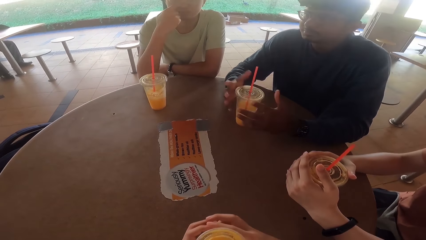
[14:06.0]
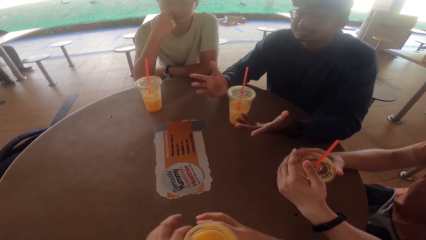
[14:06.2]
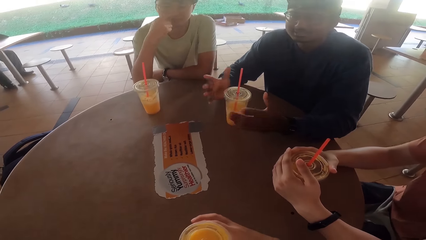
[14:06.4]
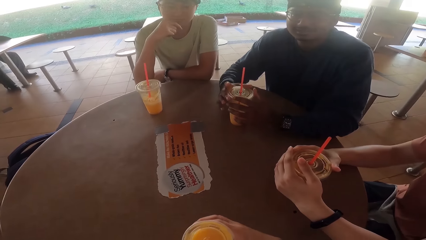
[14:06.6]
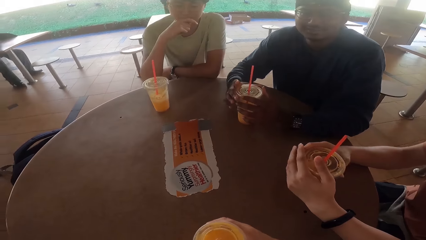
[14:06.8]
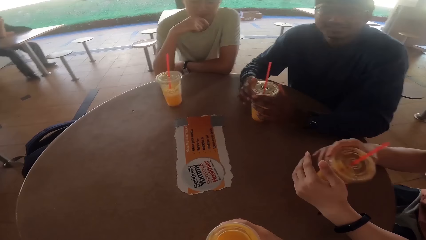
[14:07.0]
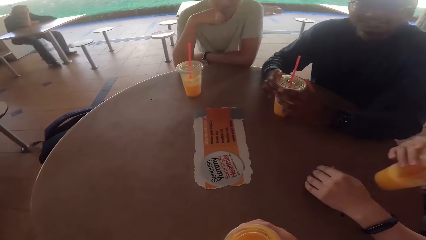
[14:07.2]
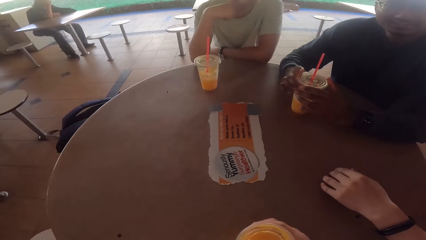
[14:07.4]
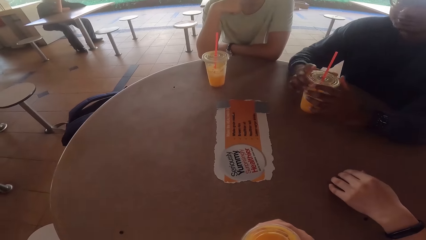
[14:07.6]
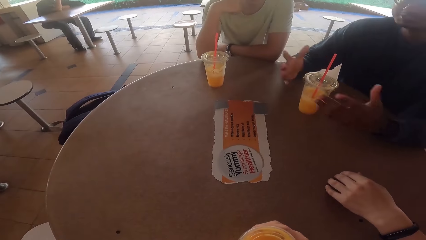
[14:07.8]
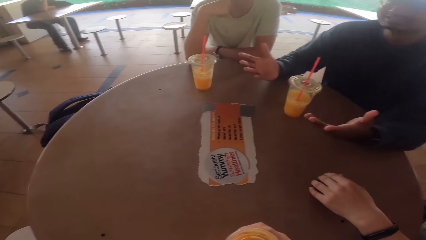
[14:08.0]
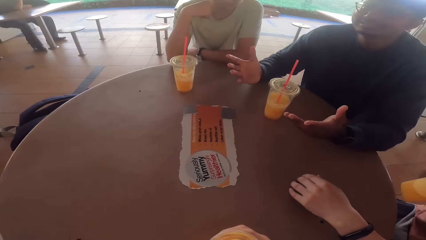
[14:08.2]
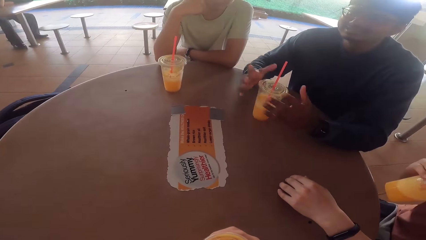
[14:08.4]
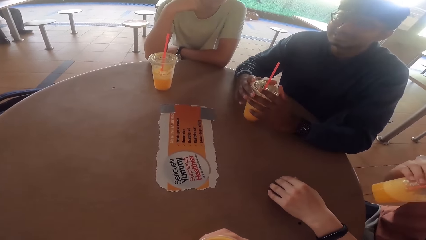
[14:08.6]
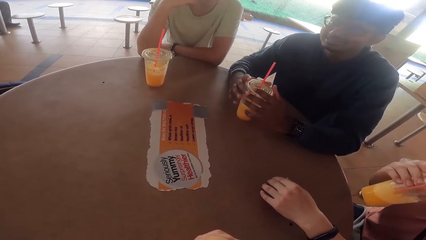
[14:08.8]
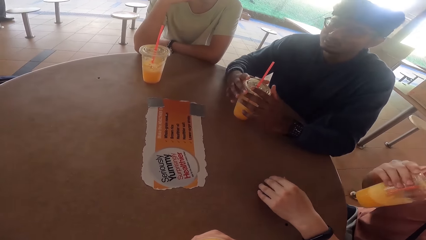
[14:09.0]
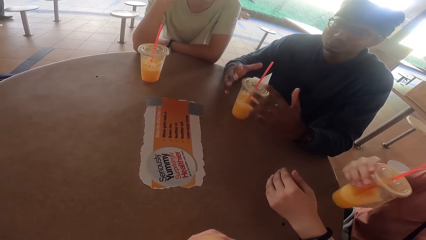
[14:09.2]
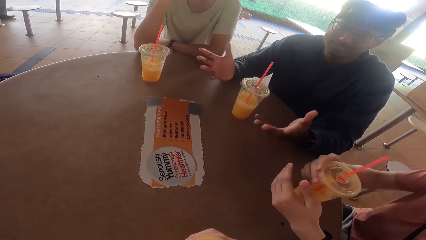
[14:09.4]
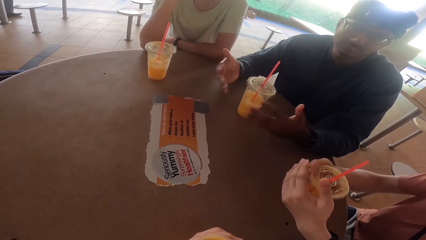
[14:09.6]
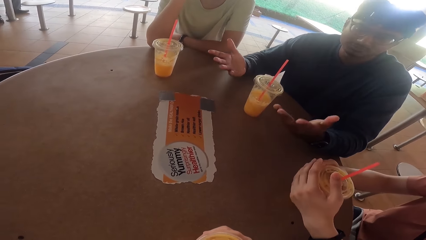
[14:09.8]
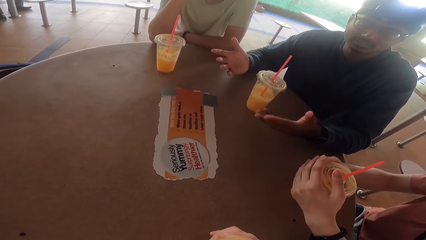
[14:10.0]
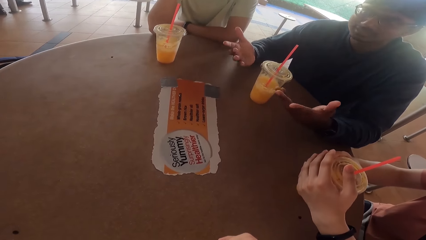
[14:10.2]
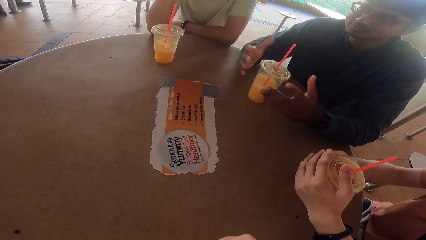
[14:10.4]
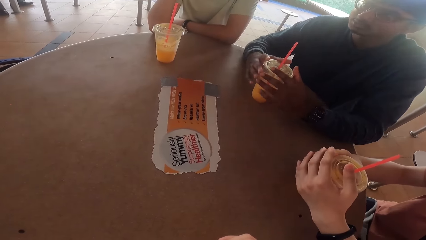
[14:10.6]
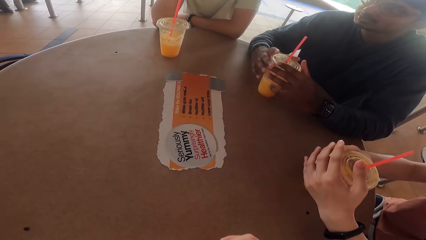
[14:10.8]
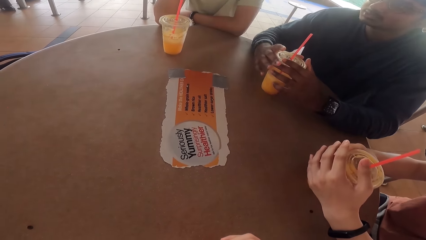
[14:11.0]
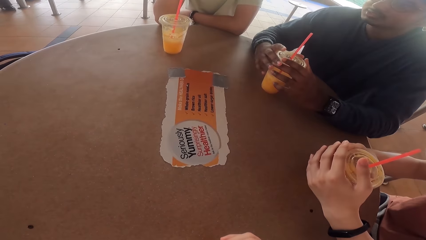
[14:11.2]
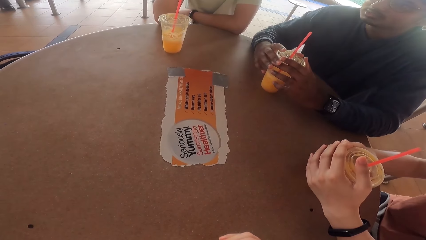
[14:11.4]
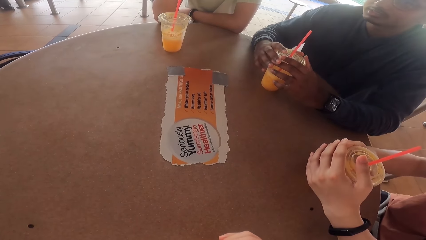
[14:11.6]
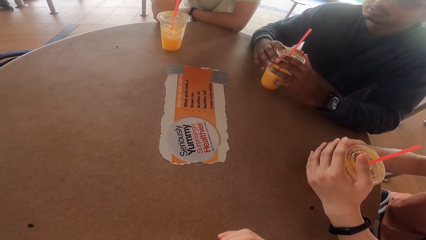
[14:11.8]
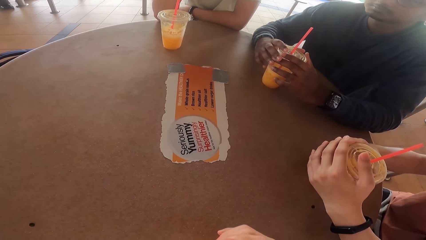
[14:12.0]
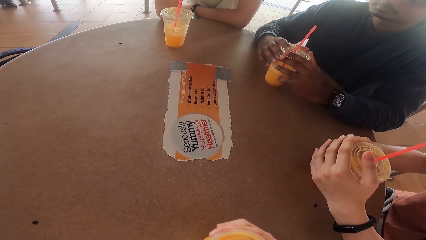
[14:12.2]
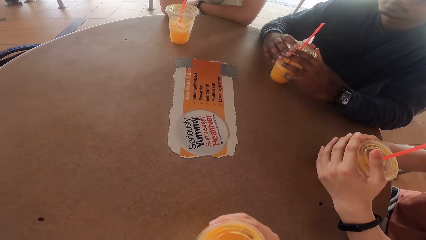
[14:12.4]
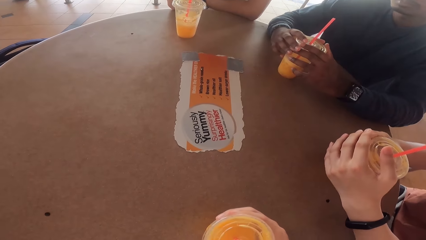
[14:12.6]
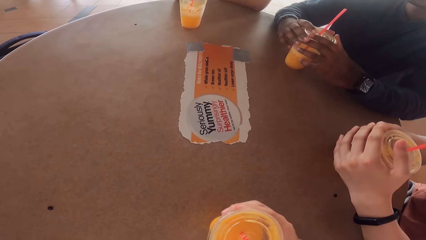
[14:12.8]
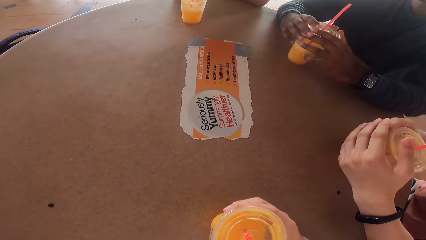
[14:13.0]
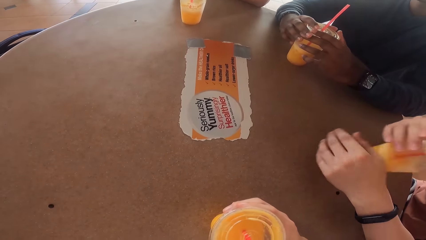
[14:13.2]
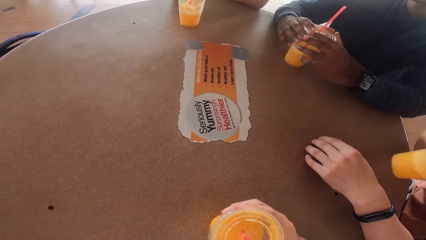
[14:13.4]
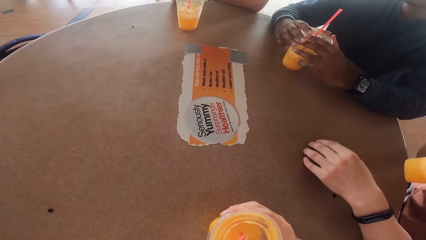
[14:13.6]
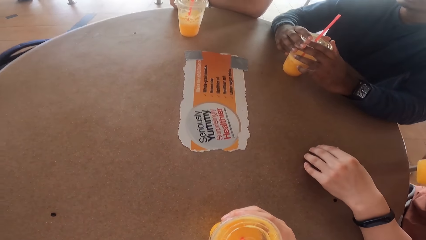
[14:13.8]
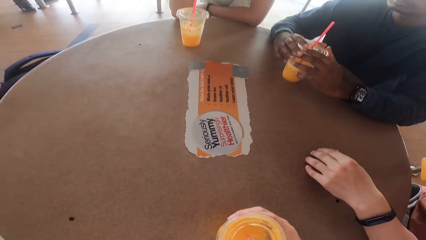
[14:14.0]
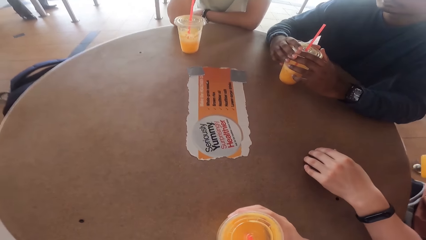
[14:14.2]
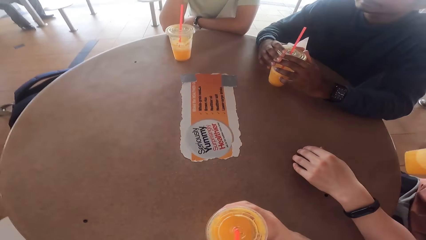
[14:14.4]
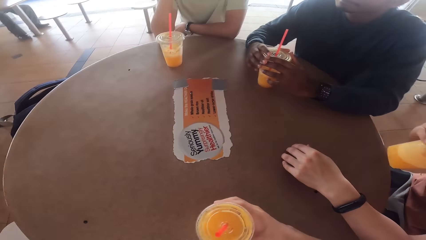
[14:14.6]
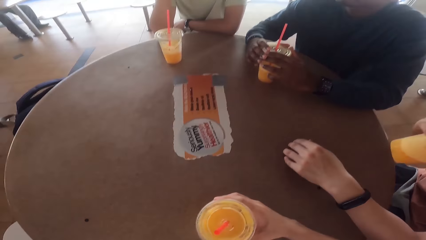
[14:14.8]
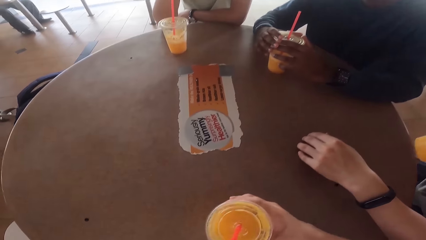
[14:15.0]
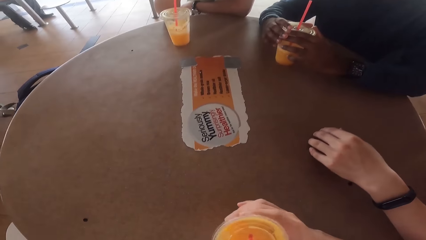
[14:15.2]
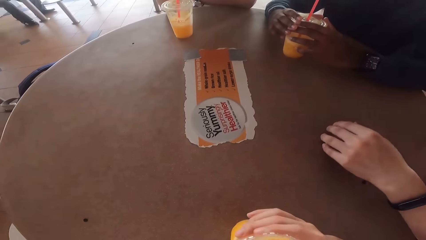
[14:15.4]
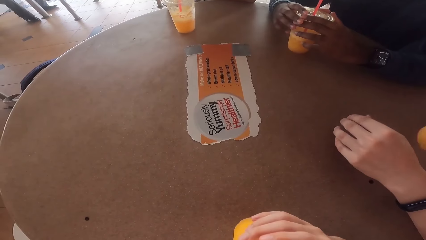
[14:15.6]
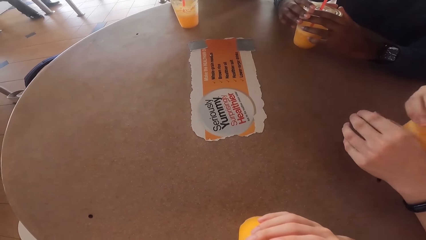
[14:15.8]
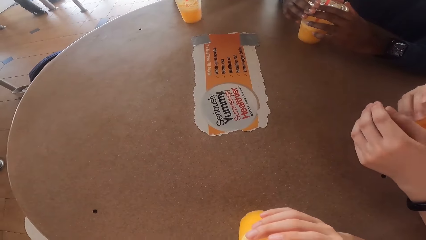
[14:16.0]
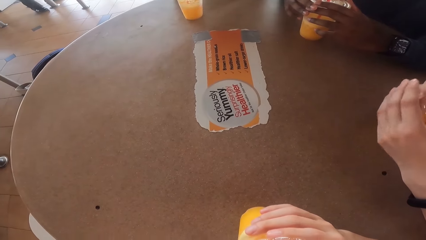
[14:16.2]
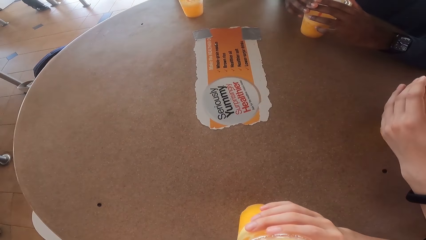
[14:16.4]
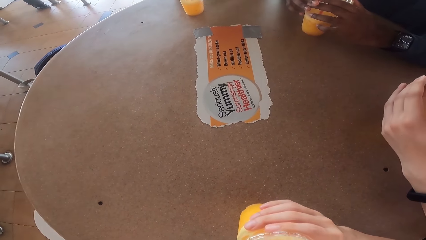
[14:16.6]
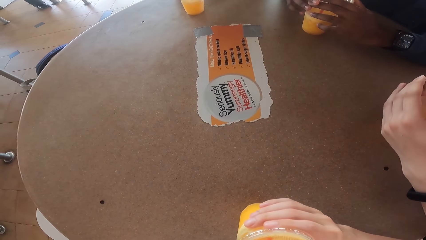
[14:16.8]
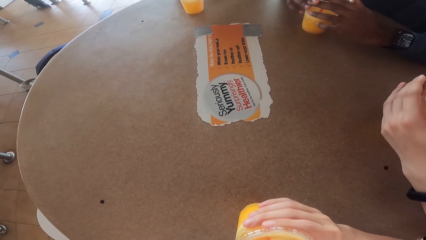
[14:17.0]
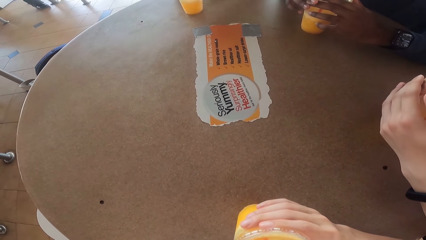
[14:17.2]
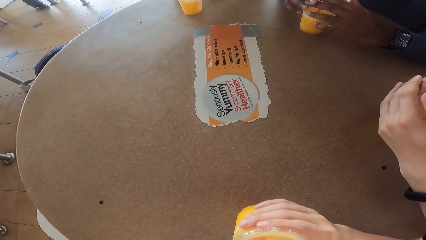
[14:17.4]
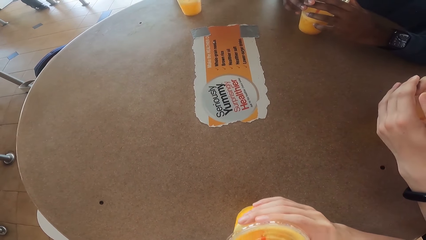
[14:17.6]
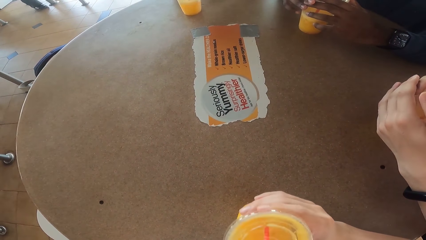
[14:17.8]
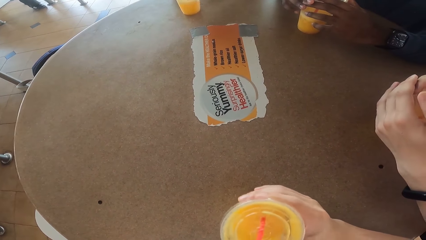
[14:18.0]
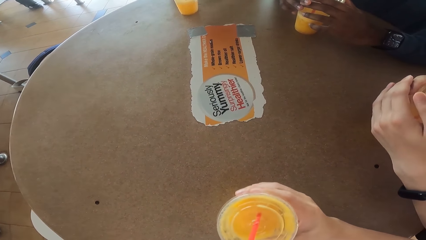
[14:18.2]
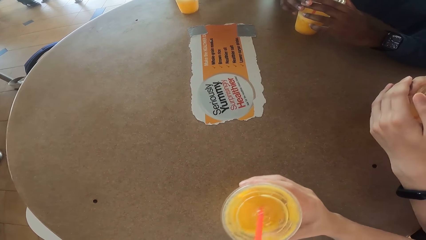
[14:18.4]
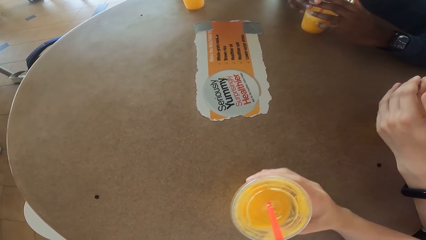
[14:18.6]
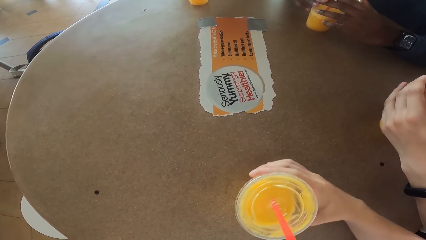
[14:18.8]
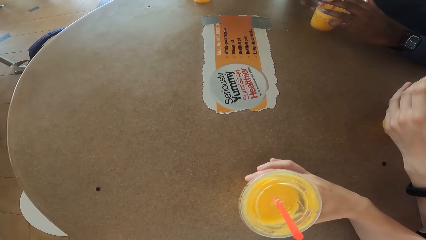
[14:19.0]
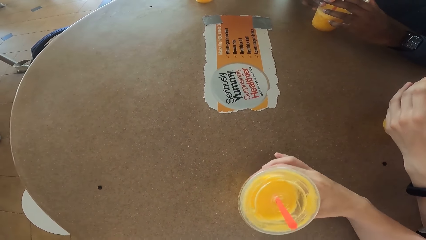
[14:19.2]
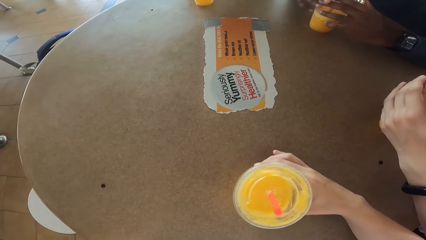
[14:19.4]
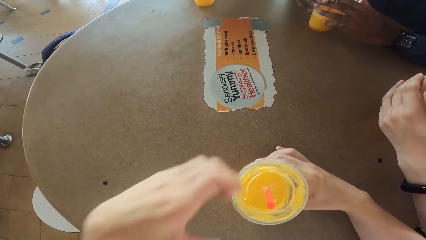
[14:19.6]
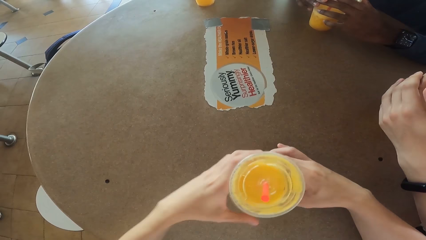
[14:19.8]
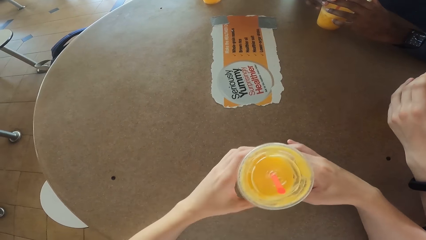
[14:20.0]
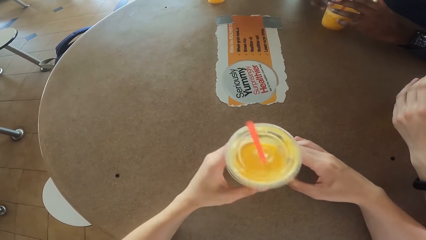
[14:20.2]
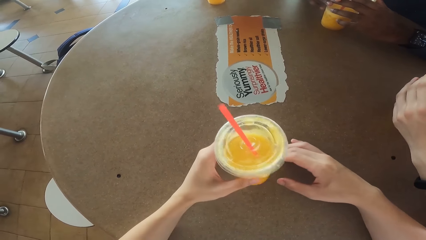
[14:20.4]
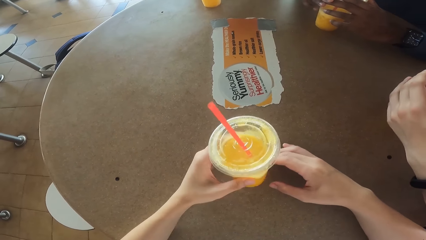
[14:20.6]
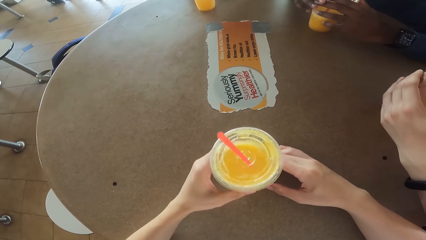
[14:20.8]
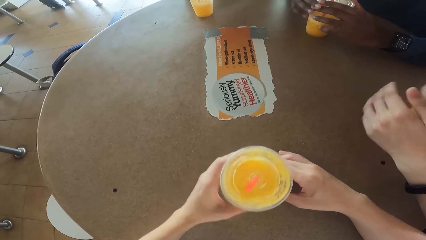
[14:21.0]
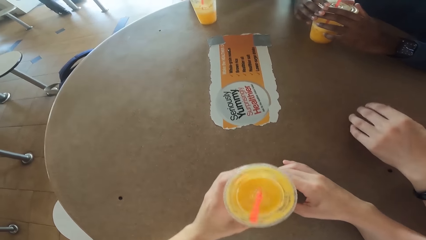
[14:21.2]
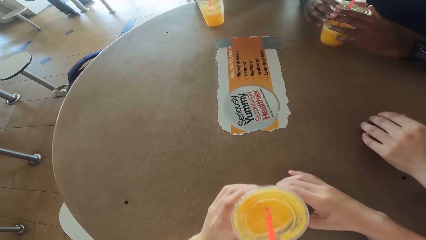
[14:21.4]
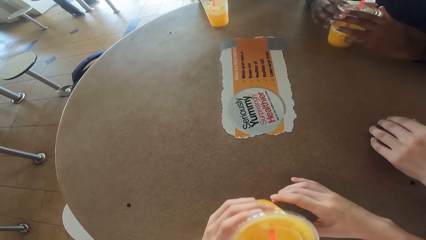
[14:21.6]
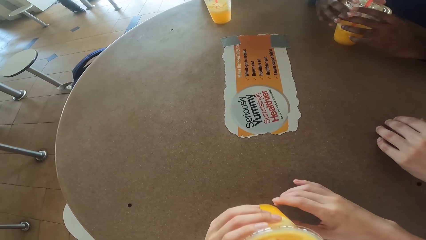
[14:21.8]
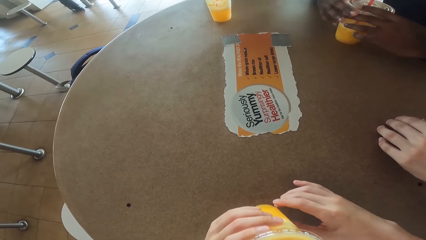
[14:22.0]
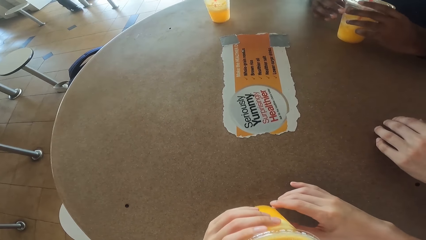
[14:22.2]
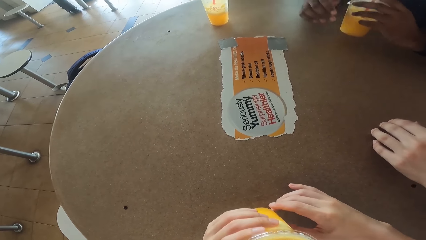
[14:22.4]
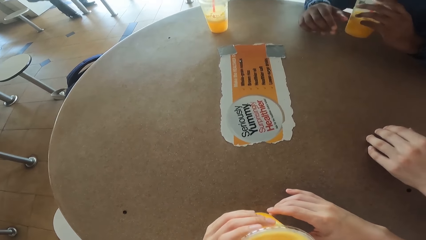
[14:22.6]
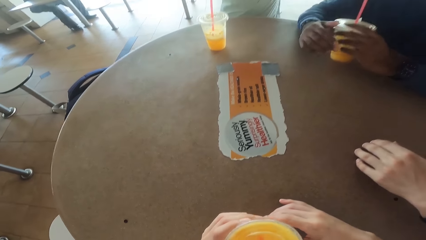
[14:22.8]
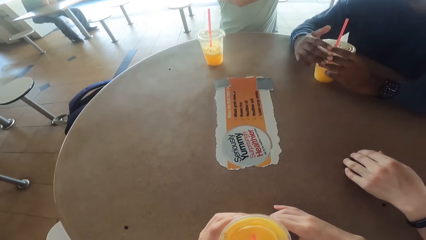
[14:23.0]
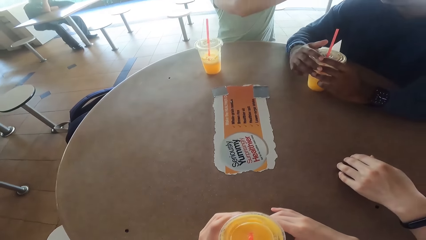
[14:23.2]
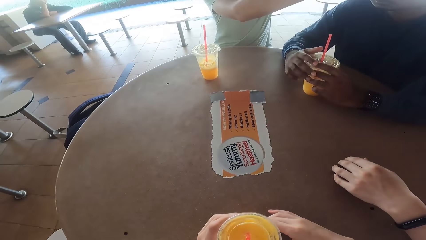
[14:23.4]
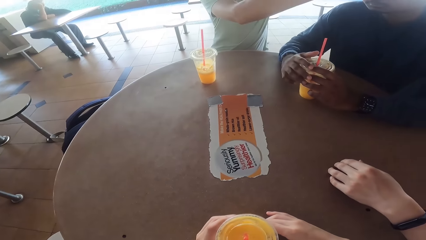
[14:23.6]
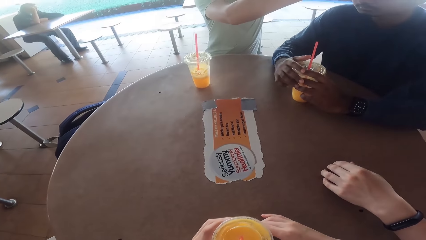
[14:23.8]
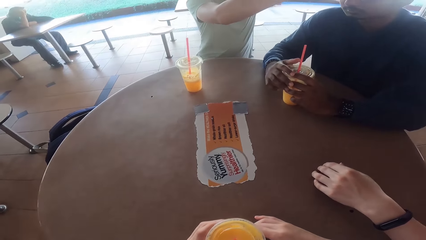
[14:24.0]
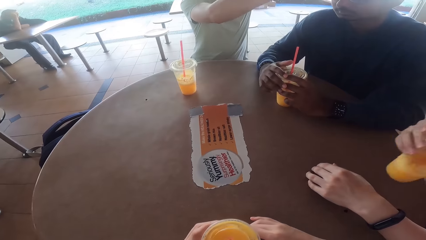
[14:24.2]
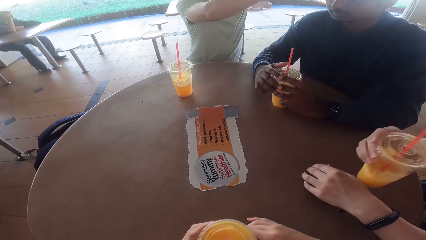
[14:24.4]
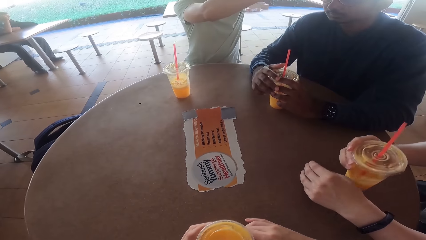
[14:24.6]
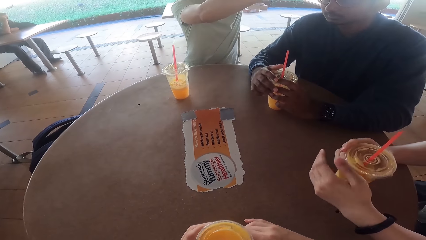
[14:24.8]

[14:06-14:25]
A person drinks the juice, puts the juice on the table, drinks the juice and puts the juice on the table. The camera wearer drinks the juice. Another person drinks the juice. The first person puts the juice on the table.
